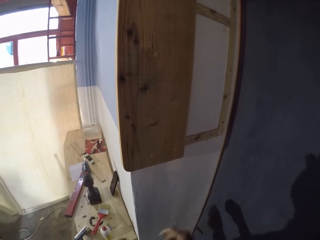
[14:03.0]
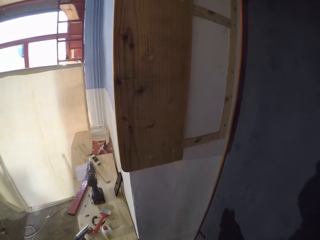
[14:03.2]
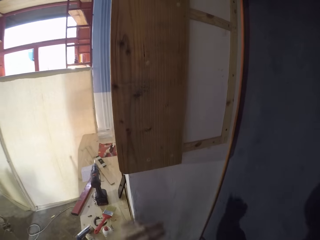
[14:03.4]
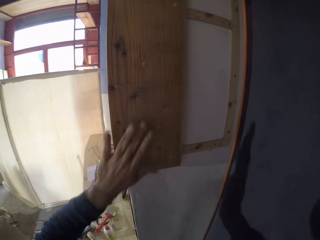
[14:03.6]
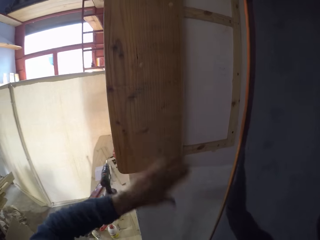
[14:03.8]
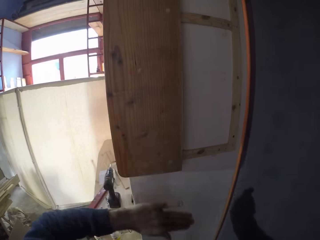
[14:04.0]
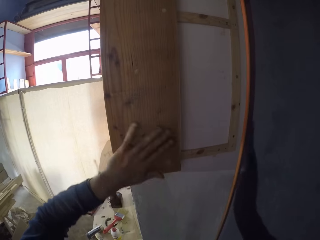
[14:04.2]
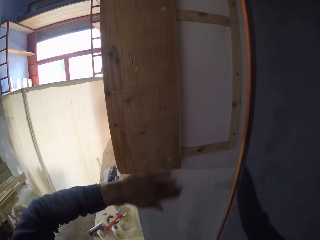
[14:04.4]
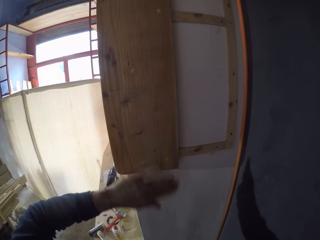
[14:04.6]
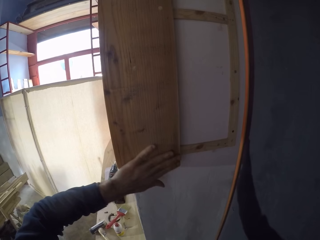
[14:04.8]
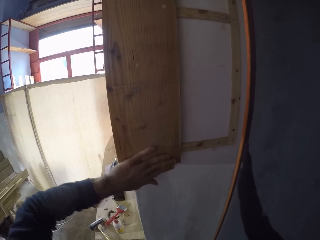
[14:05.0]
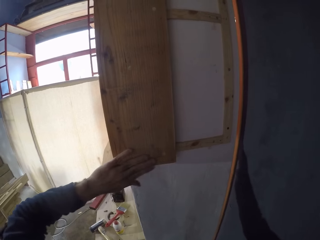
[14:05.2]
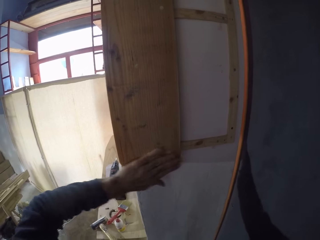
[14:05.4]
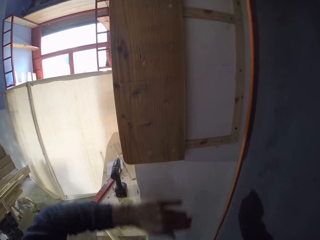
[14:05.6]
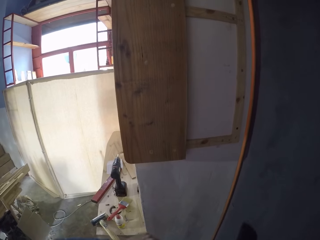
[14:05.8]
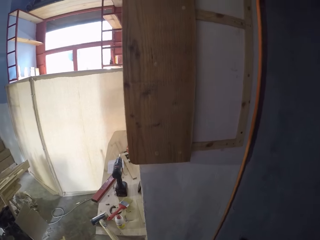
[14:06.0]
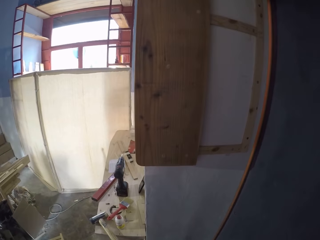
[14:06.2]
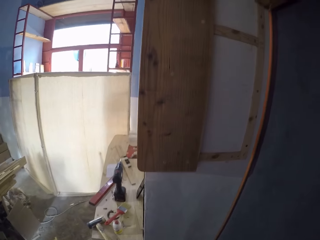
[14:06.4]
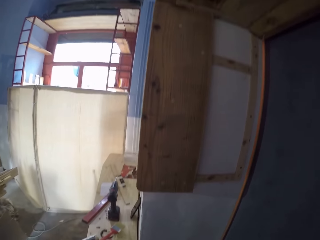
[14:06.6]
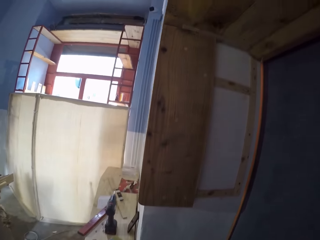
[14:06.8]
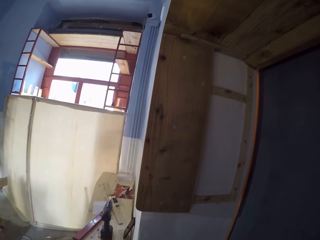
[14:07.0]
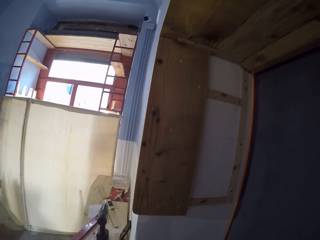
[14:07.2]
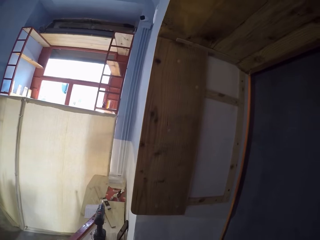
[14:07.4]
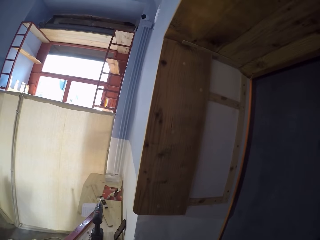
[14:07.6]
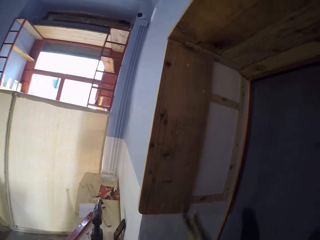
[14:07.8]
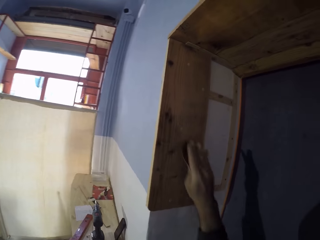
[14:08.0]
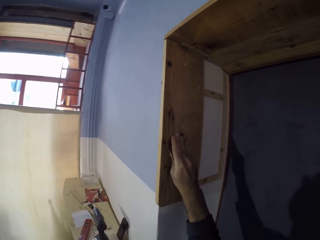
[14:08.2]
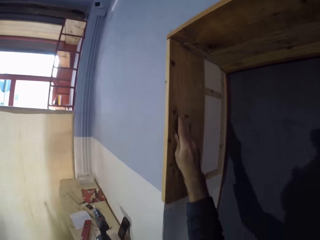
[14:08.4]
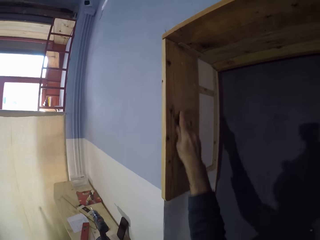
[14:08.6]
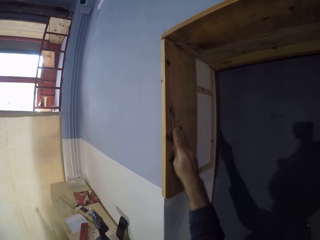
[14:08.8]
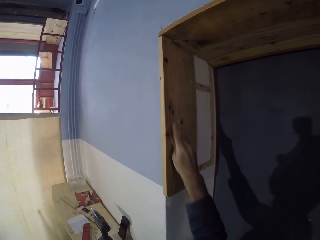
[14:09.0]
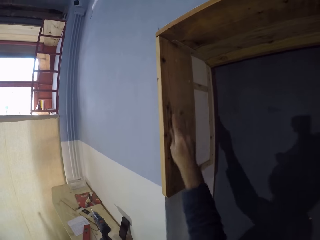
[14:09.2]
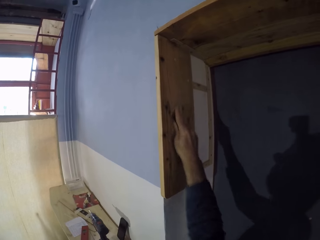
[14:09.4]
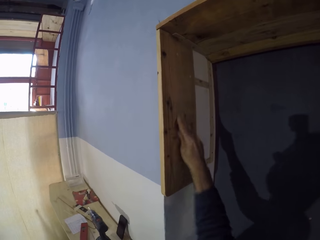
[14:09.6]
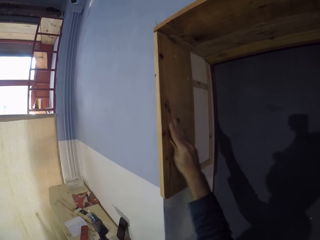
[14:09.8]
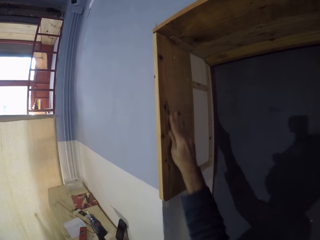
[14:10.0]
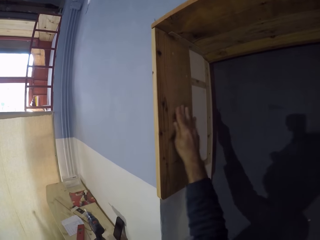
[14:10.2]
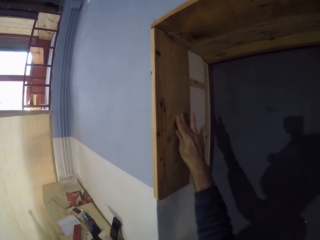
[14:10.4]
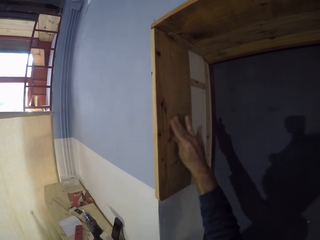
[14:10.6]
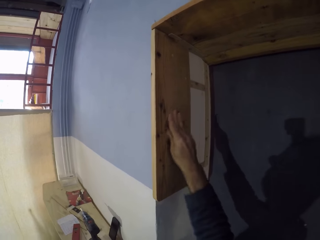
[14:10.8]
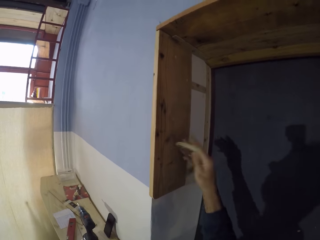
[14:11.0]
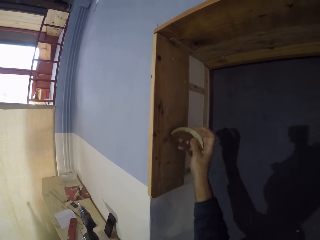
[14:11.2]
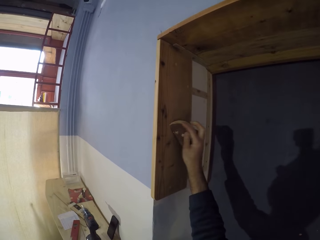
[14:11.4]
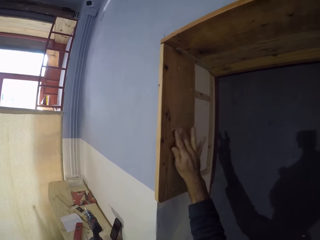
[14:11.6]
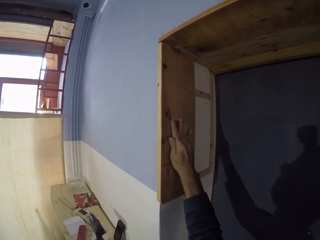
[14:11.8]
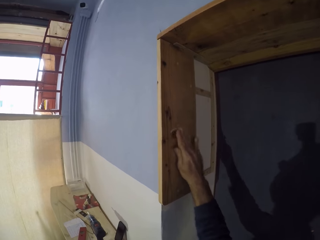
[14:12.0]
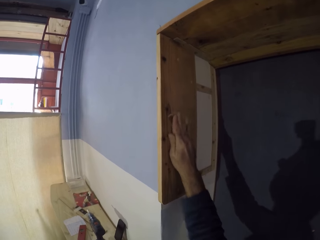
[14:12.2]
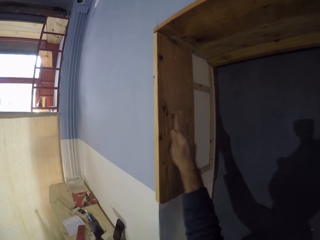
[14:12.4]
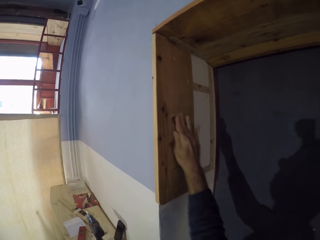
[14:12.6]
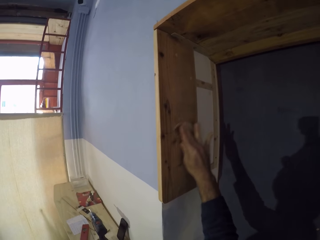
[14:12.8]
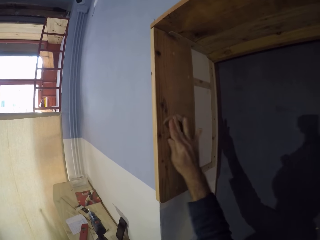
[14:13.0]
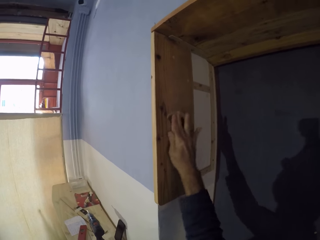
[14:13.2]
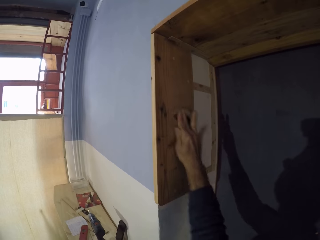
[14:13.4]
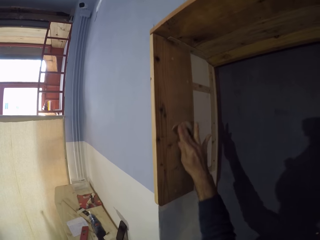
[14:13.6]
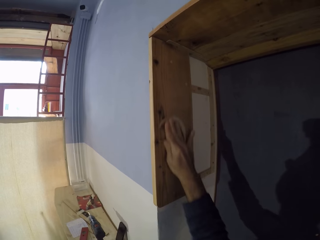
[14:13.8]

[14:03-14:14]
The camera wearer wipes the wood plank with his left hand. He smoothens the wood plank with the sanding disc in his right hand.

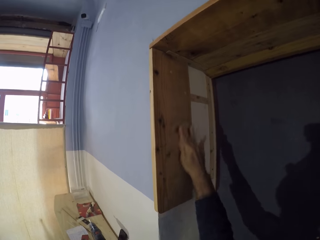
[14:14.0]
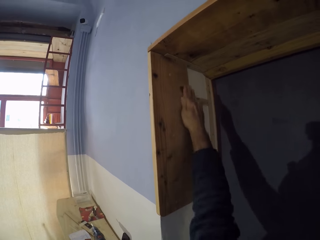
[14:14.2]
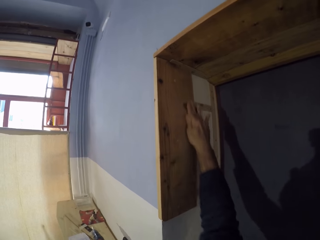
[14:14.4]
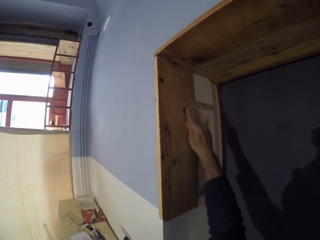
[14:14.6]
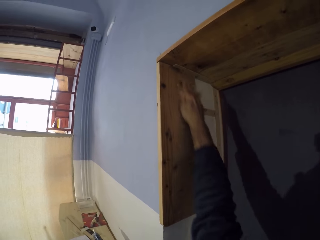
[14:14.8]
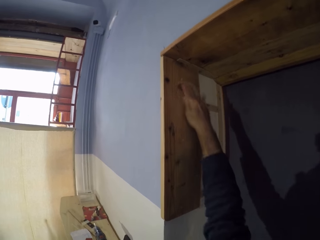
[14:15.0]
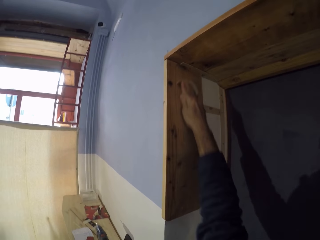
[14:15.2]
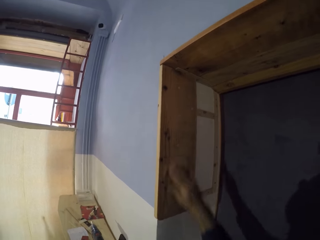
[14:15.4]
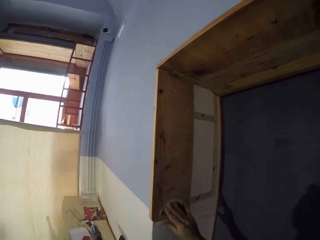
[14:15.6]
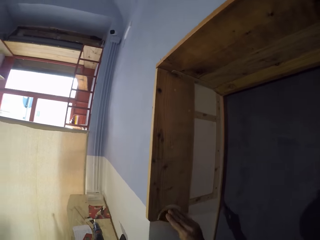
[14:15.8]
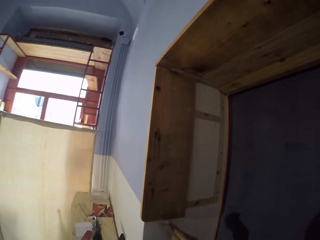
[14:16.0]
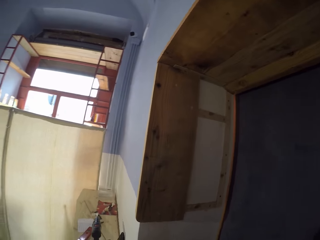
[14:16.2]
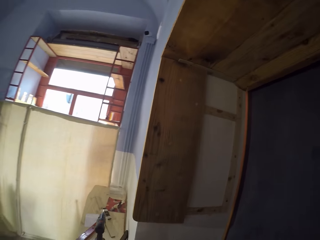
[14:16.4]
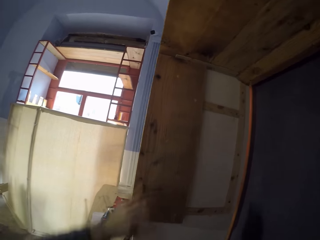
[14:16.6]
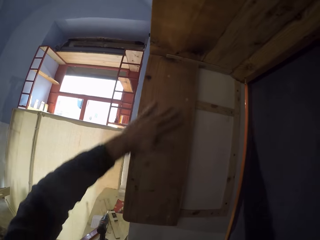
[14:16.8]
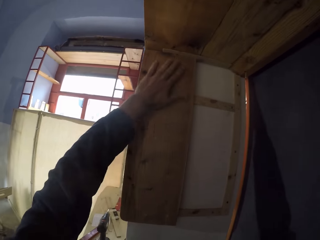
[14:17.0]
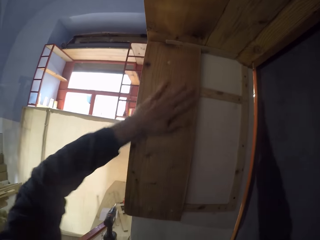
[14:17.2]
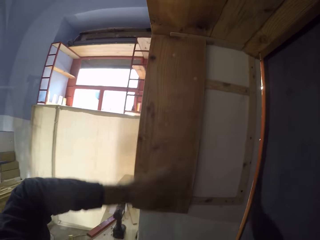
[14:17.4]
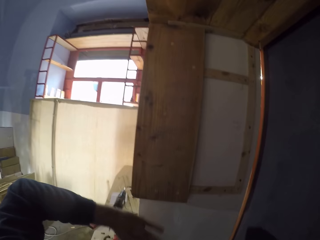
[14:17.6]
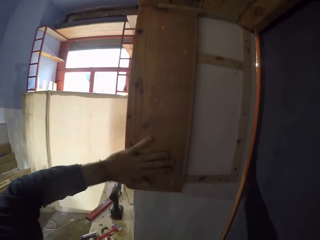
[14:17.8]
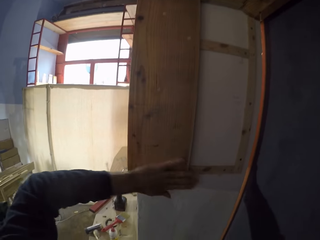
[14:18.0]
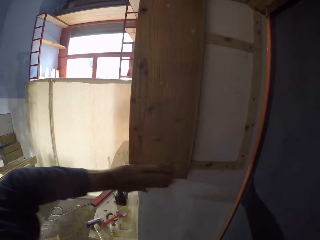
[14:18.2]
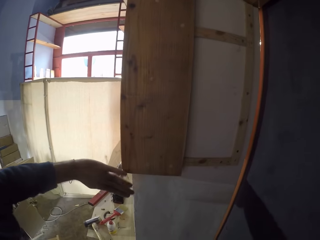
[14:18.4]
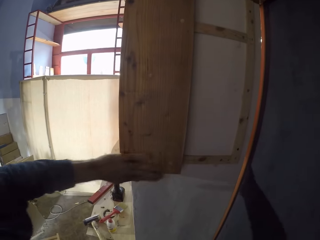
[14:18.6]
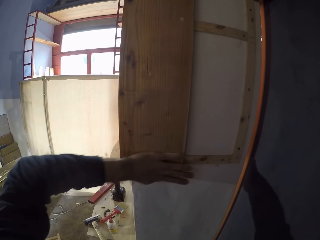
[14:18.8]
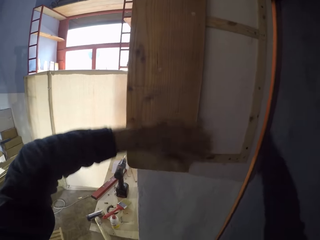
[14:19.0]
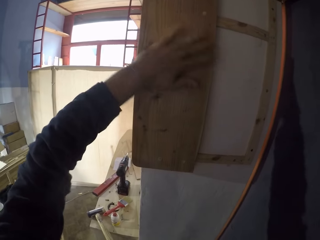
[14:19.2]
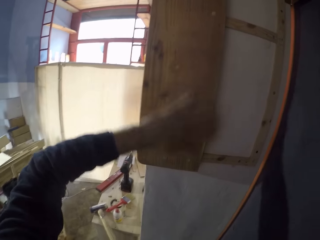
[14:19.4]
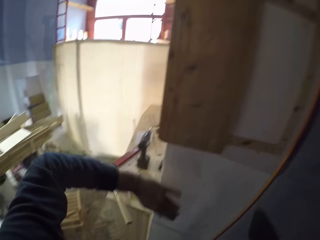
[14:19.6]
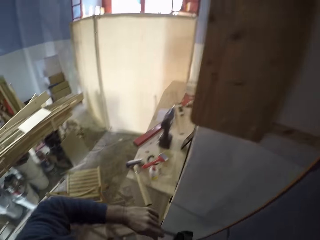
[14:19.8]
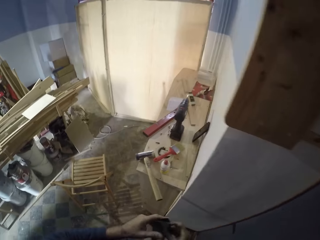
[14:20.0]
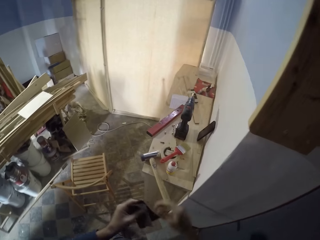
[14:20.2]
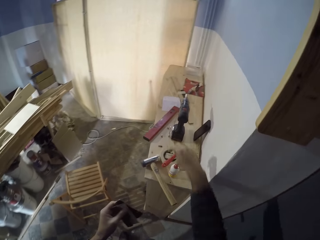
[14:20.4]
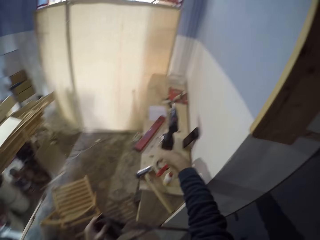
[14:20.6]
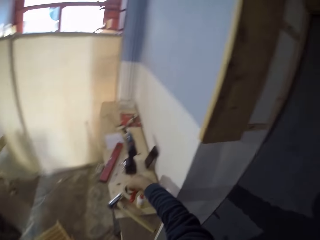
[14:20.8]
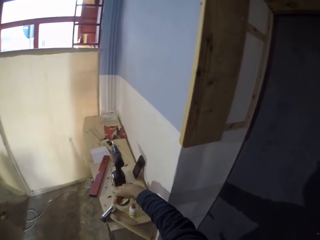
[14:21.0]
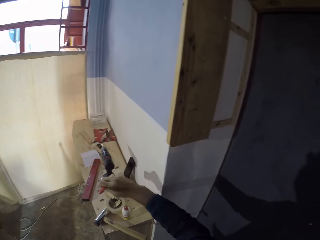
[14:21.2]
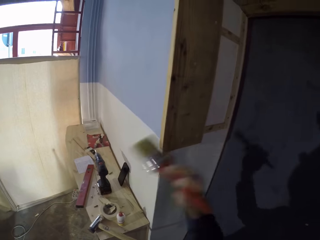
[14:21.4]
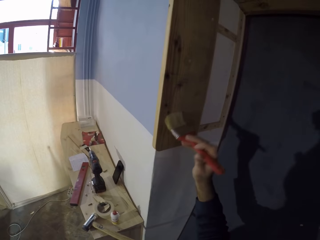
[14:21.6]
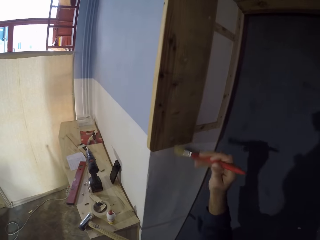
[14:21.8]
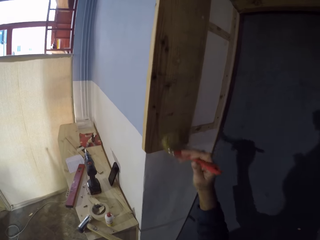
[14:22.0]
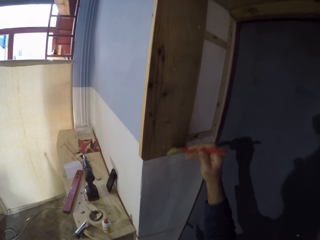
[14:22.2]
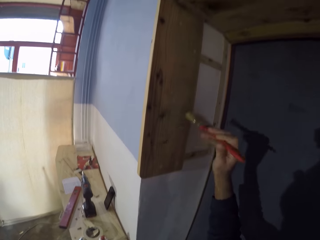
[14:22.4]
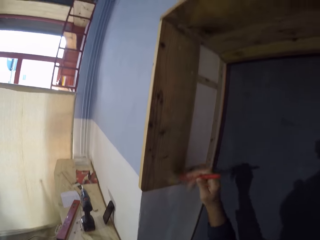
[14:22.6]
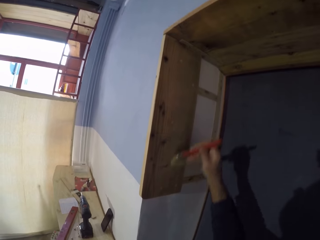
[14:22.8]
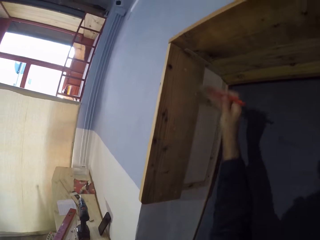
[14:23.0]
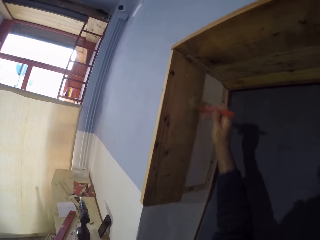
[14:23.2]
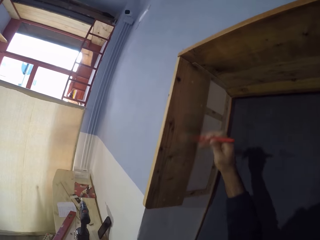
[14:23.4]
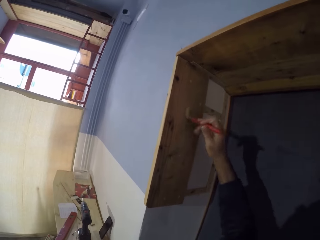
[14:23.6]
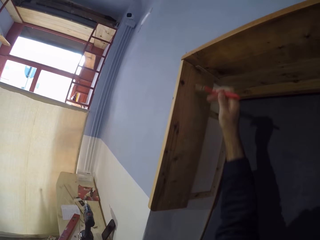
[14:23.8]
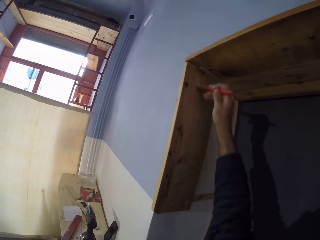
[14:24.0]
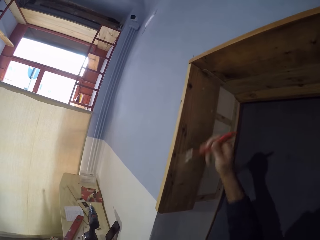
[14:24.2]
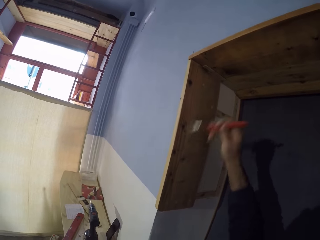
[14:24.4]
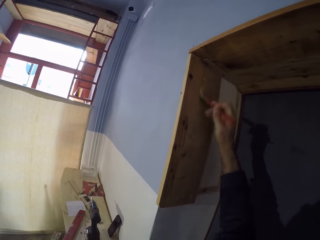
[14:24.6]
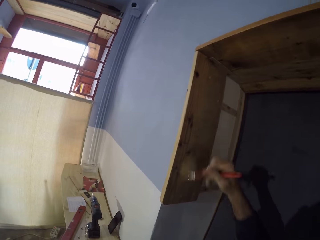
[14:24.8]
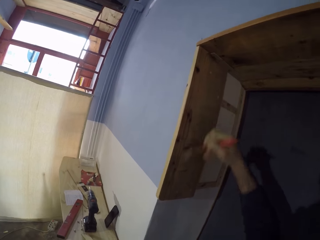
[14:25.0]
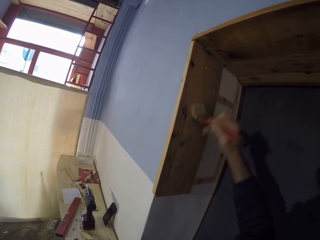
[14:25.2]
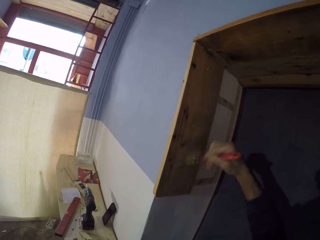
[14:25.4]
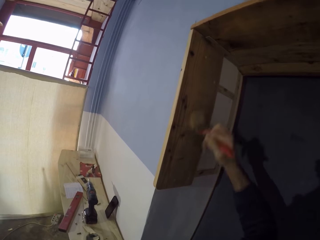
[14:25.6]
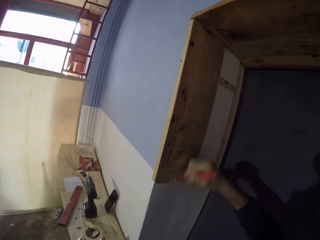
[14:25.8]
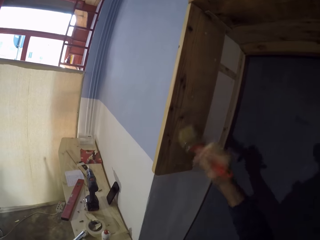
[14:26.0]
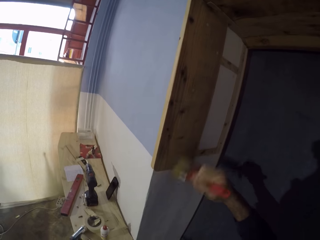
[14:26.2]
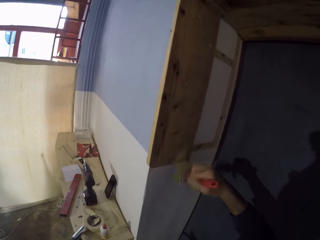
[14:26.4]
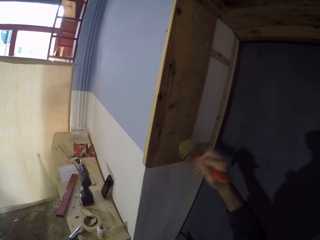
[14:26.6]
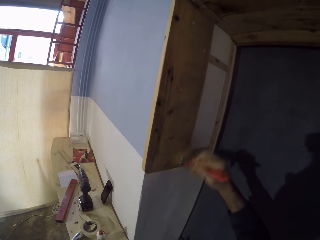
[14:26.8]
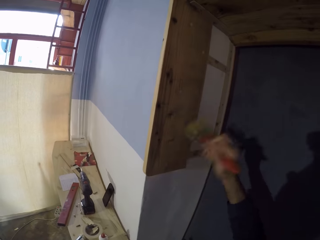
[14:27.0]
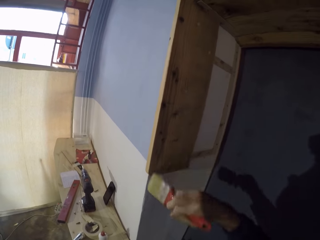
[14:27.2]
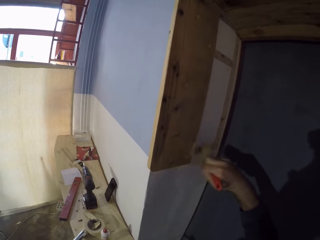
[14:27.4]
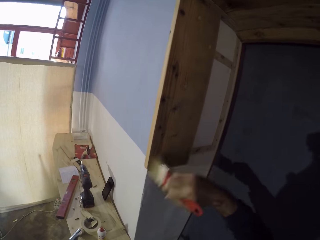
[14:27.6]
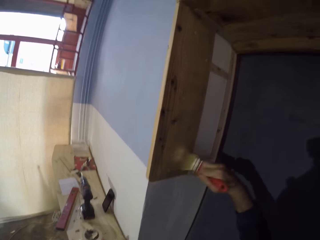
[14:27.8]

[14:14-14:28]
The camera wearer wipes the wood plank with his left hand. He holds the sanding disc with his left hand. He picks up a paint brush from a workbench with his right hand. He cleans the wood plank with the paint brush in his right hand.
